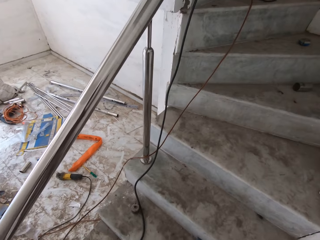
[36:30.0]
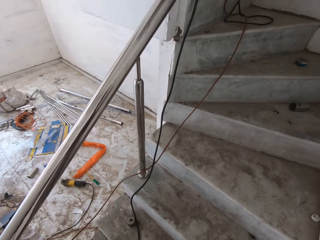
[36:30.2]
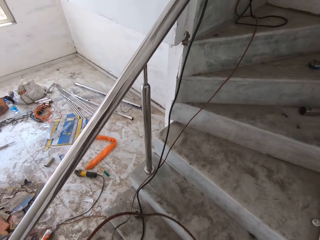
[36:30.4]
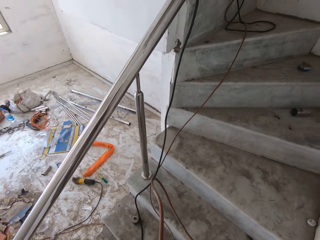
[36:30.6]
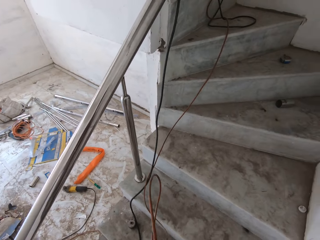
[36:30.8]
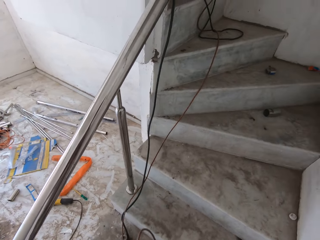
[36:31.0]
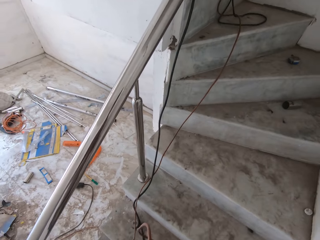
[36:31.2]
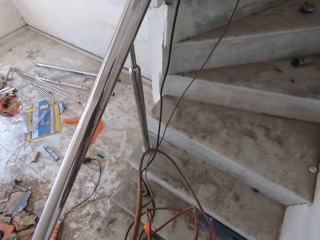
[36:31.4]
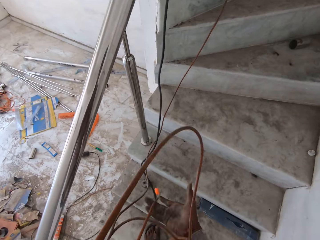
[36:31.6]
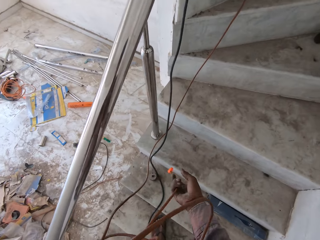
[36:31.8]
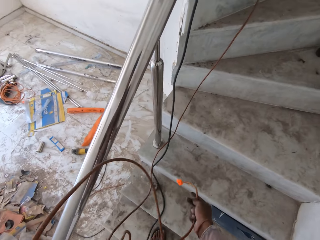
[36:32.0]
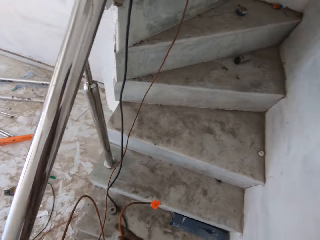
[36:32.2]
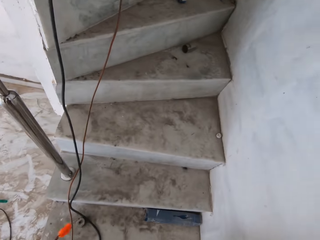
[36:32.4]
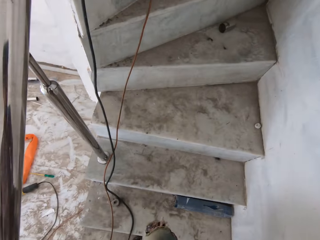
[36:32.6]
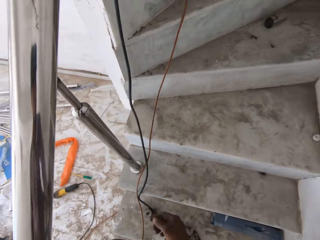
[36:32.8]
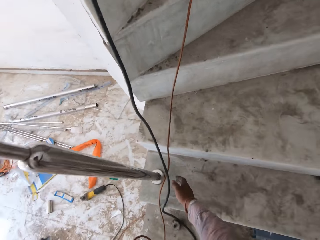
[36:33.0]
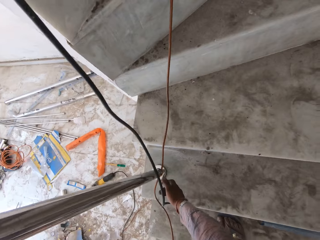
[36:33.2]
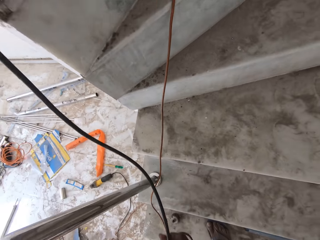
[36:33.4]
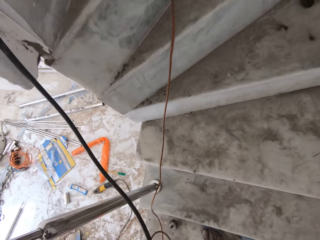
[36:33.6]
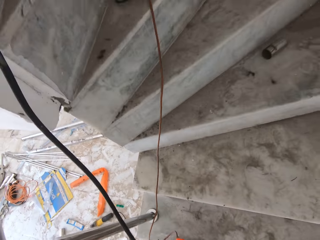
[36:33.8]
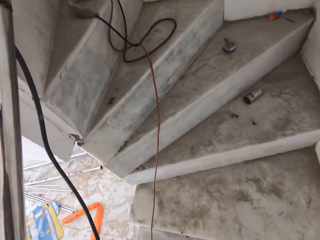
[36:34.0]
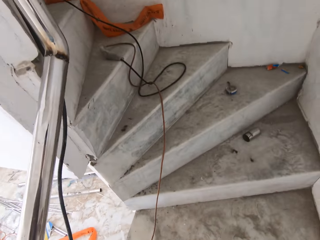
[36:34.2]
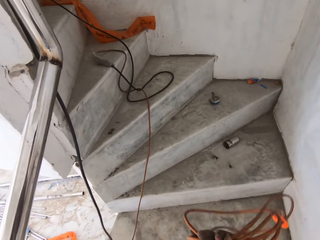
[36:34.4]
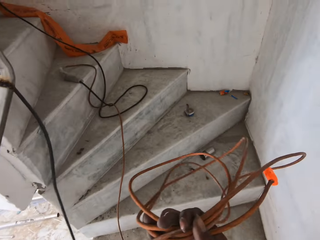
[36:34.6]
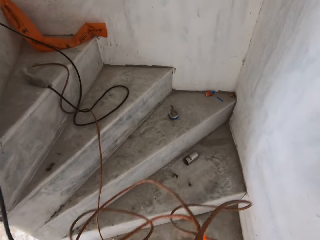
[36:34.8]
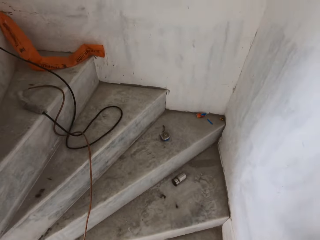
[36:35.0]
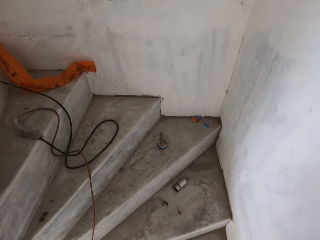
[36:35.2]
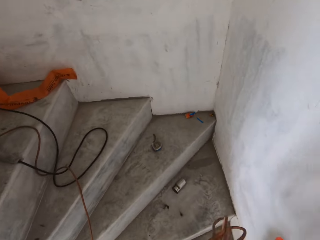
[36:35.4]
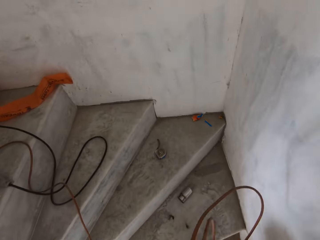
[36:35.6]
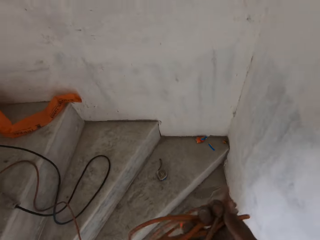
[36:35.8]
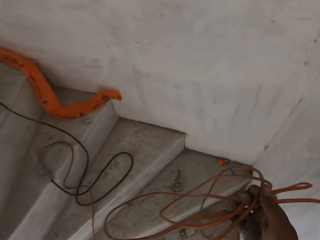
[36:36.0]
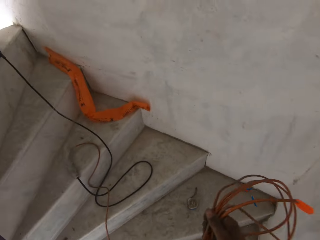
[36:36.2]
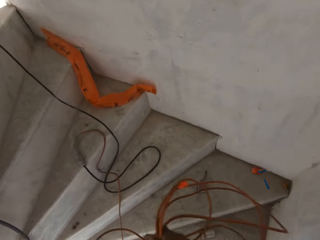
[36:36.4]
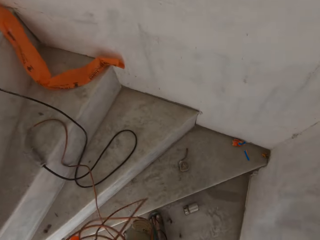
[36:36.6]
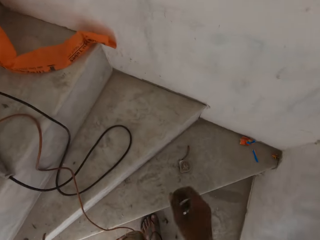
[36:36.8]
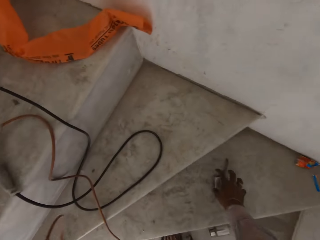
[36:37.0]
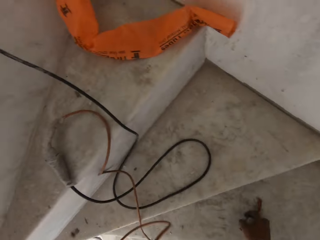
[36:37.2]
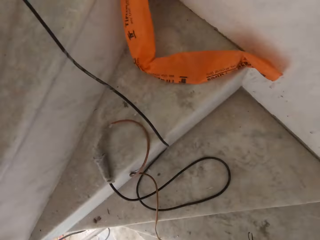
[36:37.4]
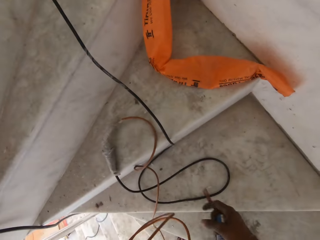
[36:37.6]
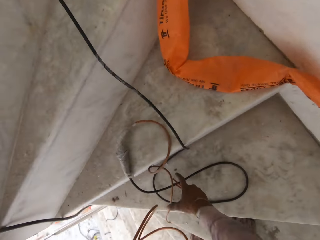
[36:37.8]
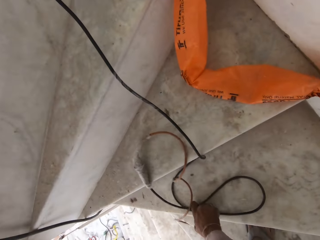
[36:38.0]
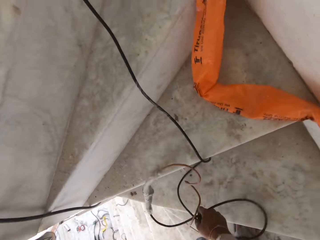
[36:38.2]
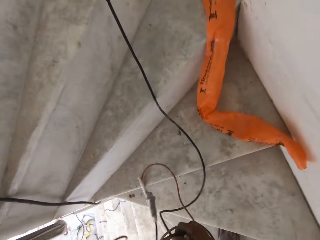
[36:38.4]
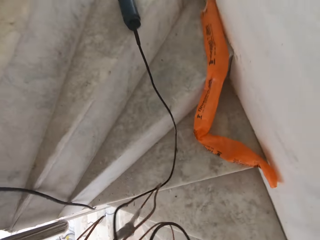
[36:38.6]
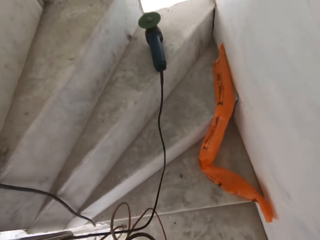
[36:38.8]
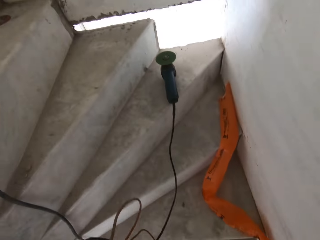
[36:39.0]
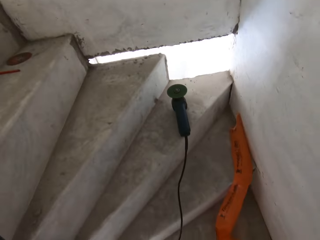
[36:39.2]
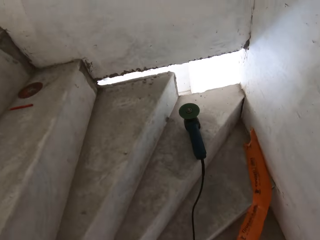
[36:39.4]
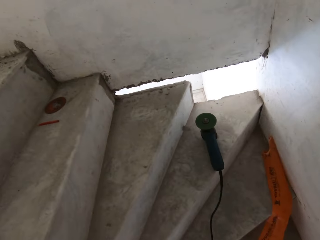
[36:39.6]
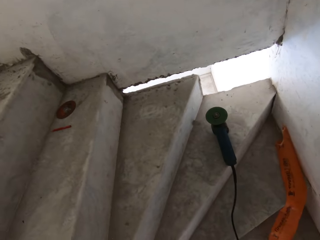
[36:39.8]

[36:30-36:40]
The camera wearer pulls the cable on the staircase with both hands. He climbs the stairs. He stretches his hand. He moves the cable on the staircase with his right hand. He picks up the cable. He folds the cable. He passes the cable to his left hand with his right hand. He picks up a socket cover from the staircase with his right hand. He picks up the cable from the staircase with his right hand. He passes the cable to his left hand with his right hand.

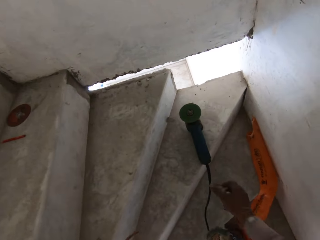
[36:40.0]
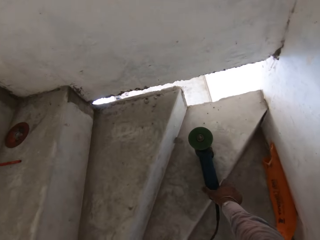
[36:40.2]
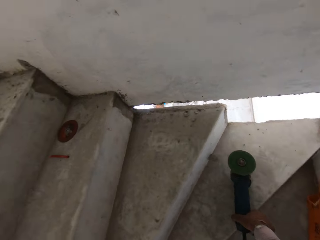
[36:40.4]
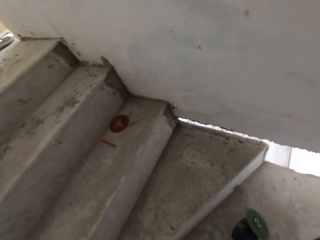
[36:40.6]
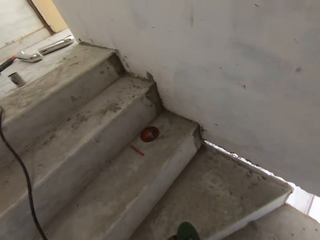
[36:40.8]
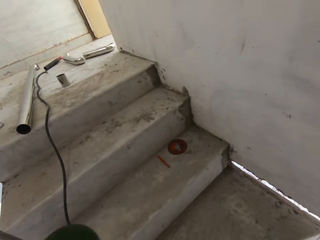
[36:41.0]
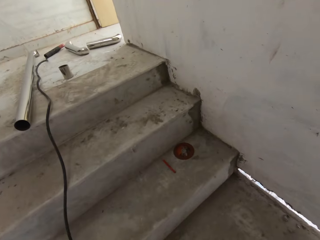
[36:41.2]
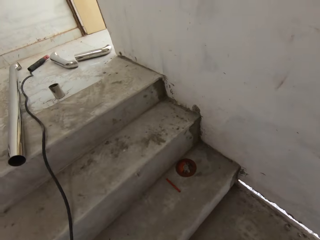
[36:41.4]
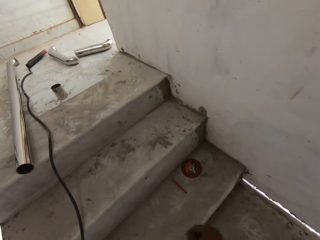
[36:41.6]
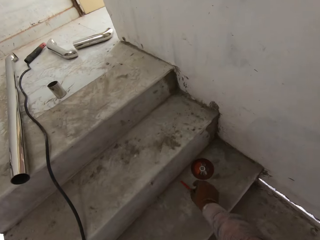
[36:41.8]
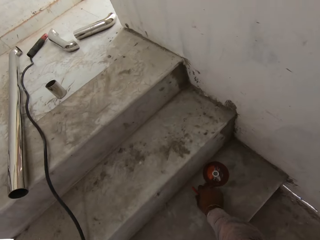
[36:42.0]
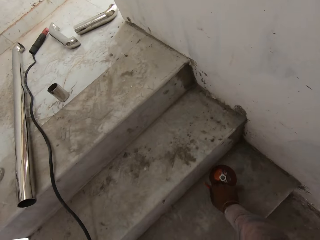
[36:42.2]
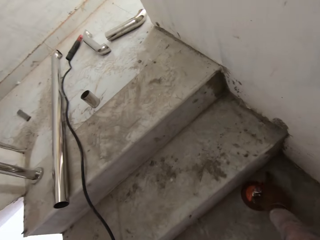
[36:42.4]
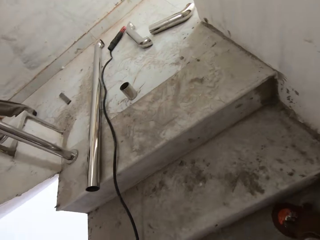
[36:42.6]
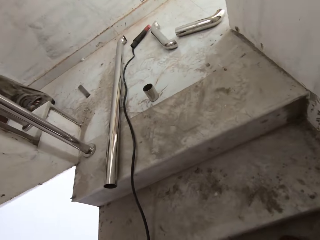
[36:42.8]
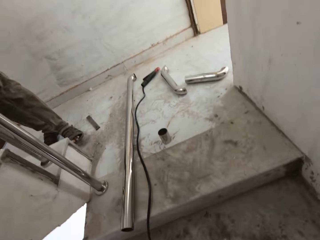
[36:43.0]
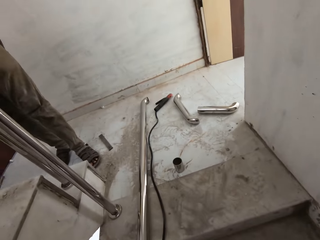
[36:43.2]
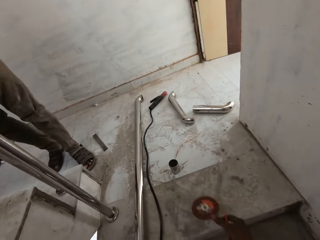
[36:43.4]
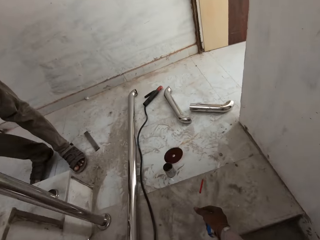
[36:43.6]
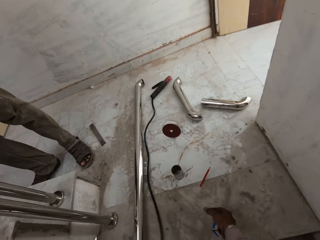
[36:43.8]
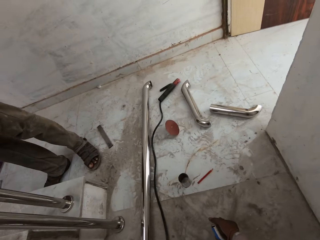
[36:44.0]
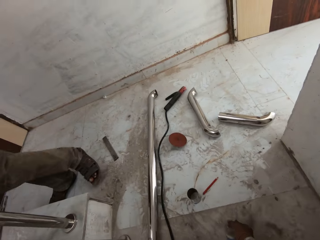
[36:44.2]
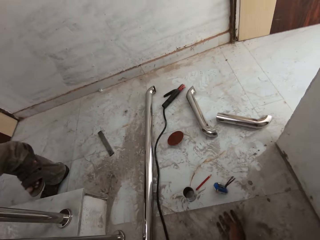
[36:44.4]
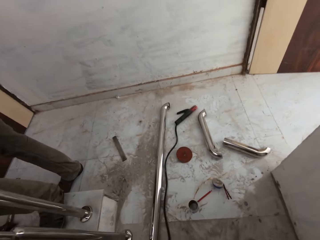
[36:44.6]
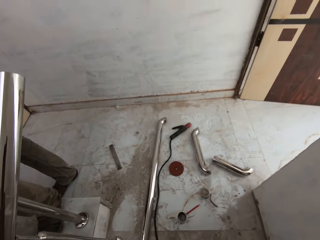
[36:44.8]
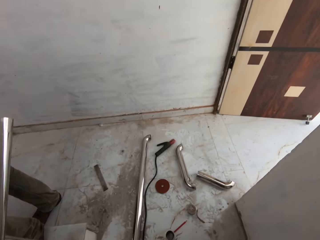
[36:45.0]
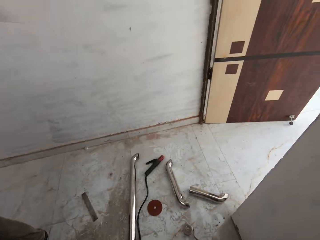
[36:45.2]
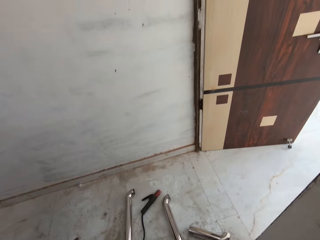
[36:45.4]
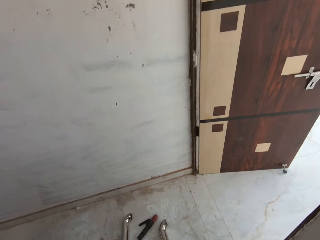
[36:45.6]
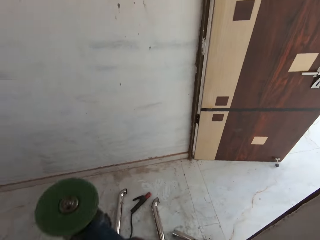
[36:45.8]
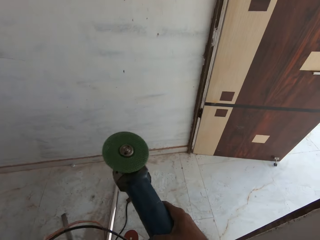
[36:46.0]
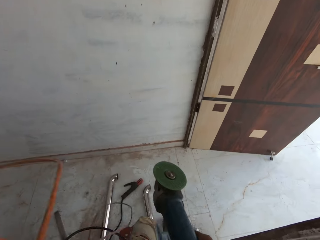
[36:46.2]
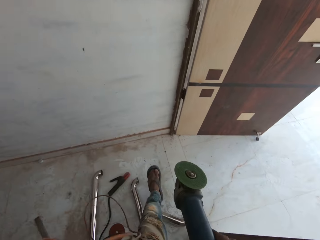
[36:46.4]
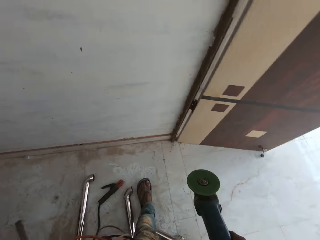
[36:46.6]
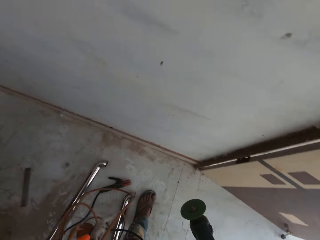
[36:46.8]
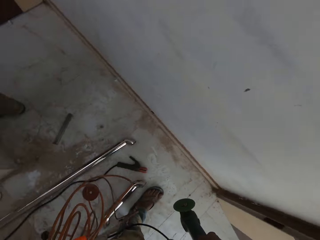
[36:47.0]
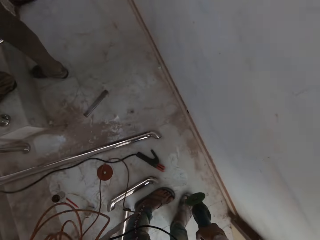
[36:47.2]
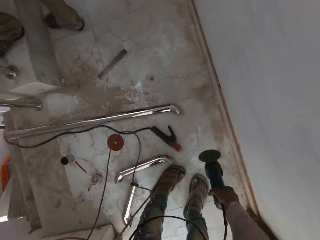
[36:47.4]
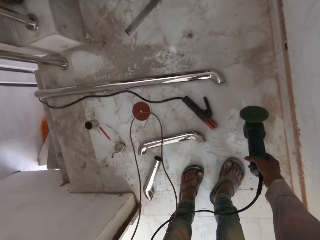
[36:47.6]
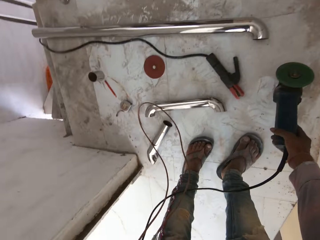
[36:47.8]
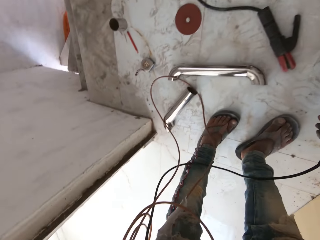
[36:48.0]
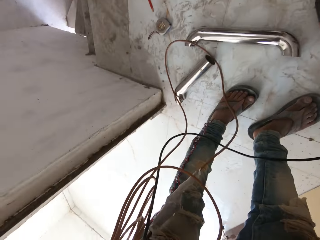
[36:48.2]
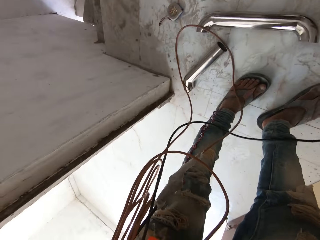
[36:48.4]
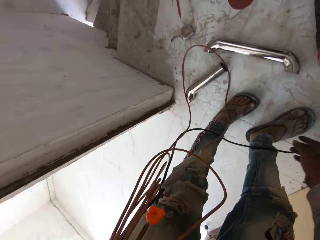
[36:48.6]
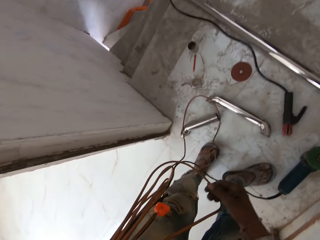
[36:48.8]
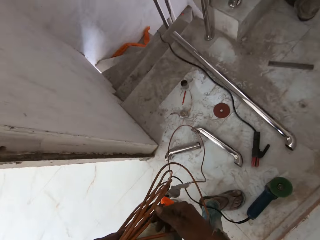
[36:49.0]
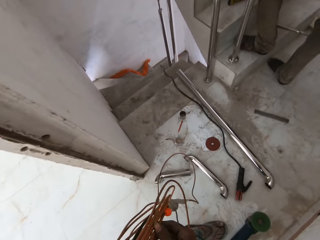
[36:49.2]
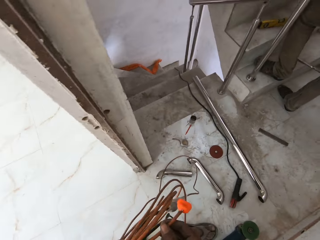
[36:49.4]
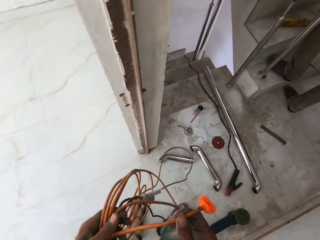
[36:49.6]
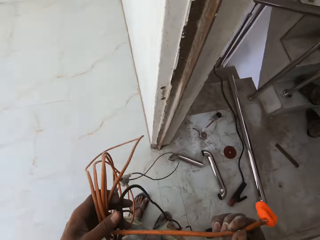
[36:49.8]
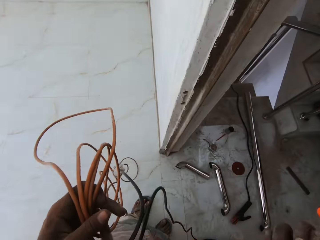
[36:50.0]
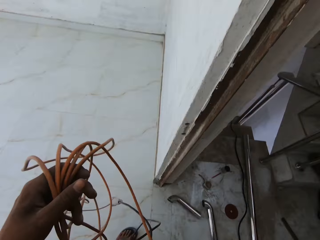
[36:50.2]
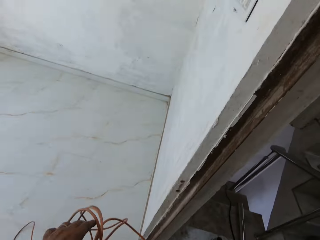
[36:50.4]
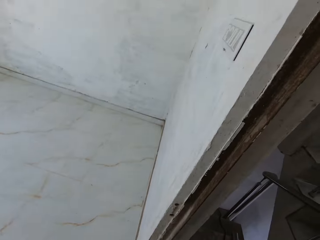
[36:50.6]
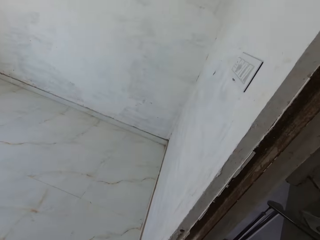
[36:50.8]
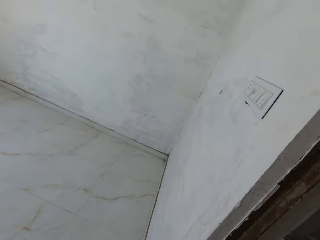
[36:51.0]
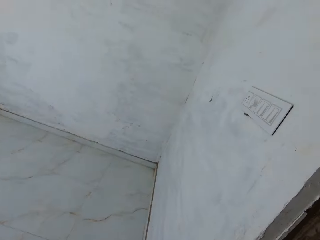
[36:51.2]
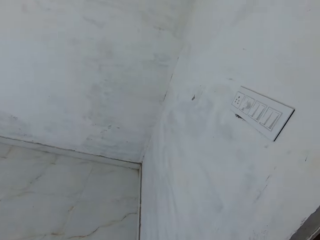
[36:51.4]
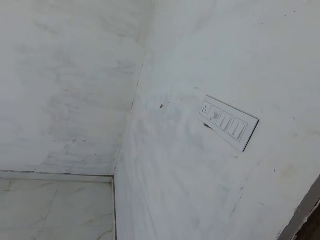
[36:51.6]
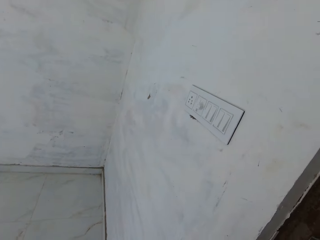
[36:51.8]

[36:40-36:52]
The camera wearer picks up a rotary cutter or electric grinder from the staircase with his right hand. He picks up a cable. He passes the rotary cutter to his left hand with his right hand. He picks up a pencil from the staircase with his right hand. He picks up the cable. He picks up a cutter or grinding wheel from the staircase with his right hand. He throws the rotary cutter, pencil and socket cover on the floor with his right hand. He throws the grinding wheel on the floor. He walks past a man on the staircase. The camera wearer throws something. He holds the rotary cutter in his right hand. He walks with the electric grinder. He places the rotary cutter on the floor with his right hand. He holds the cable in his right hand.
